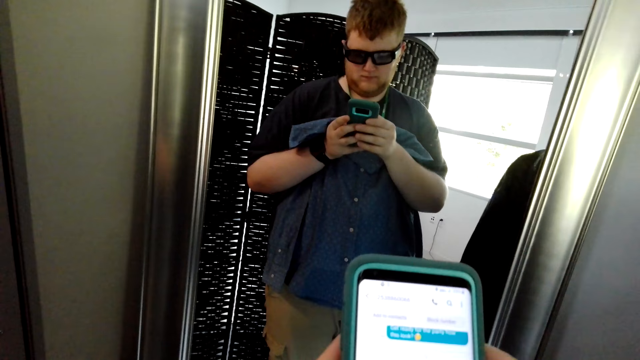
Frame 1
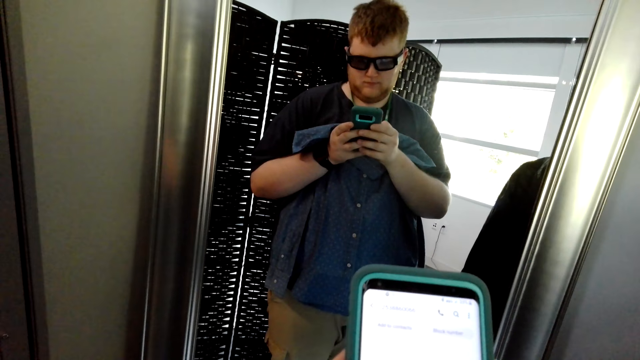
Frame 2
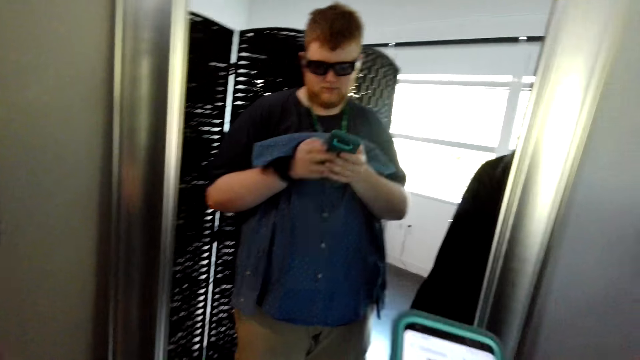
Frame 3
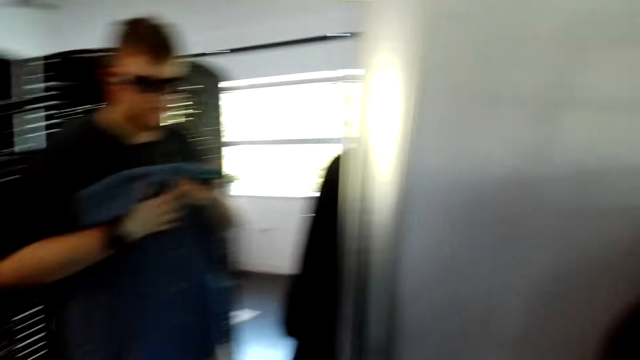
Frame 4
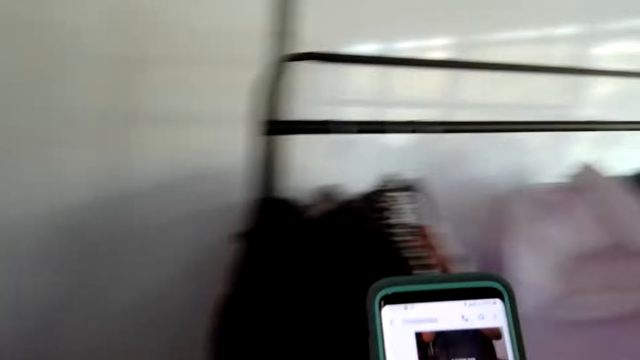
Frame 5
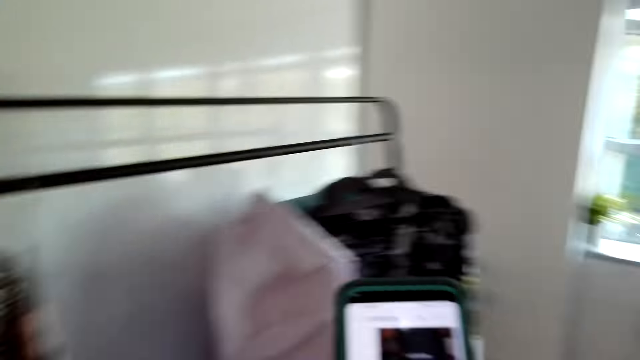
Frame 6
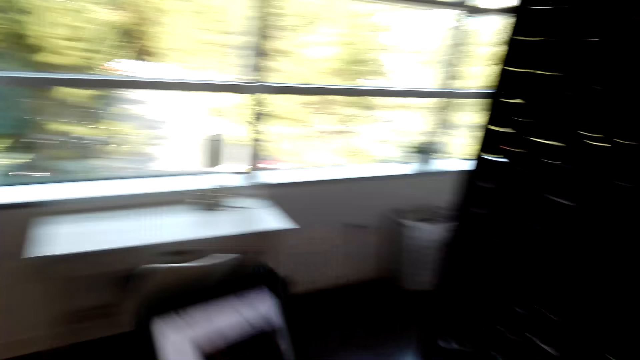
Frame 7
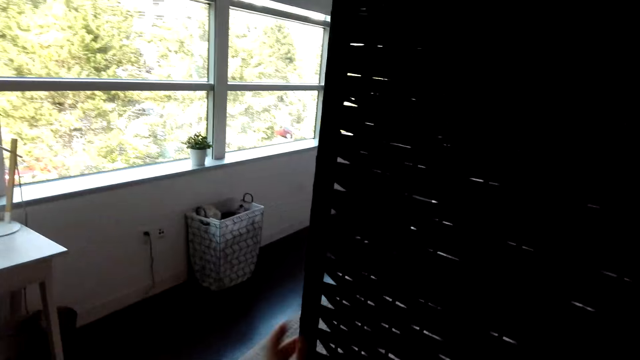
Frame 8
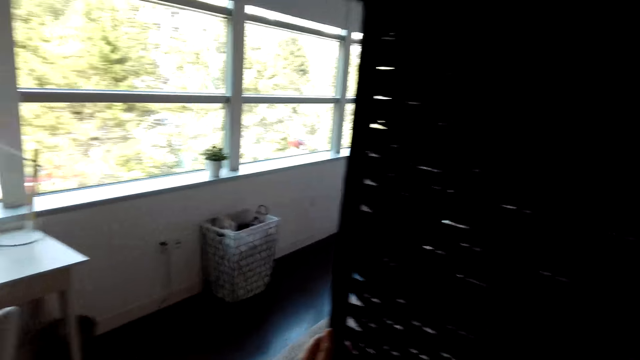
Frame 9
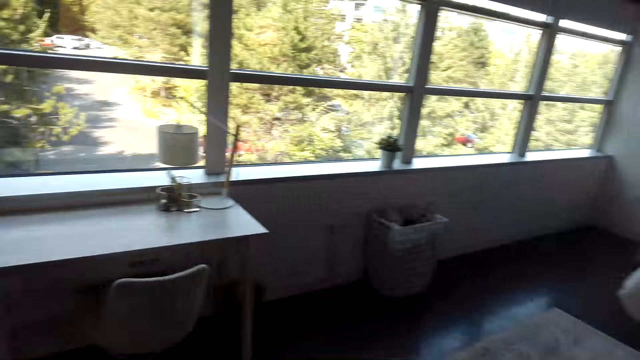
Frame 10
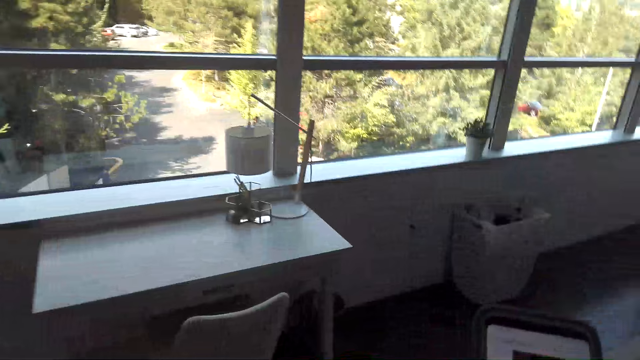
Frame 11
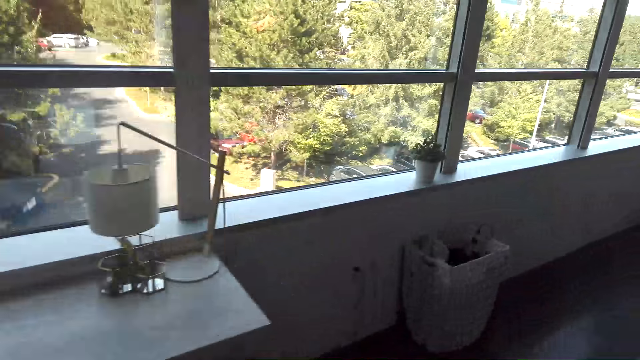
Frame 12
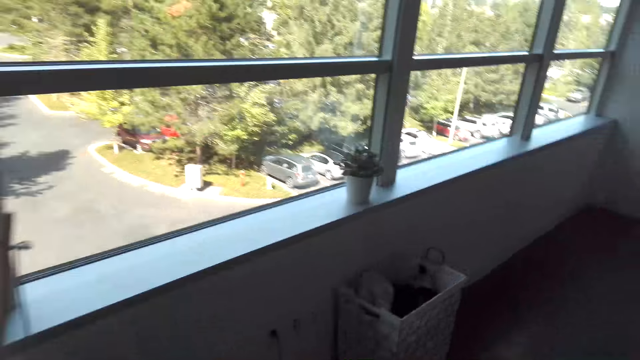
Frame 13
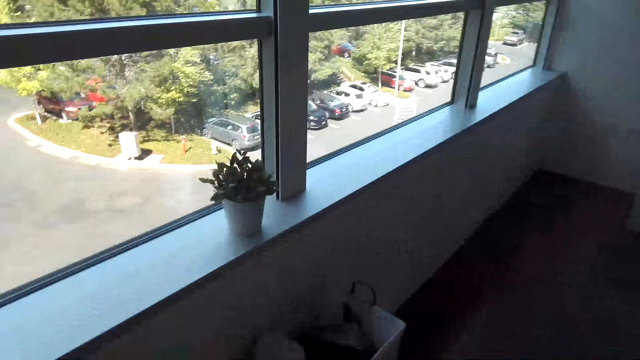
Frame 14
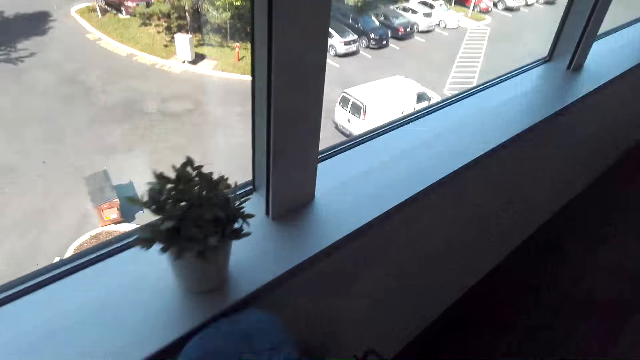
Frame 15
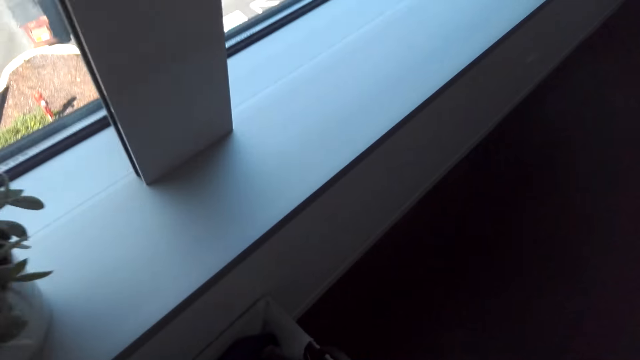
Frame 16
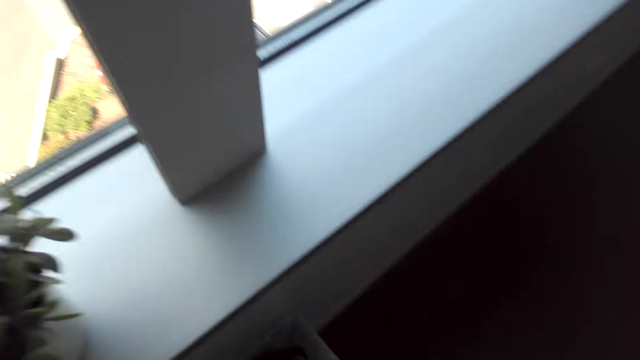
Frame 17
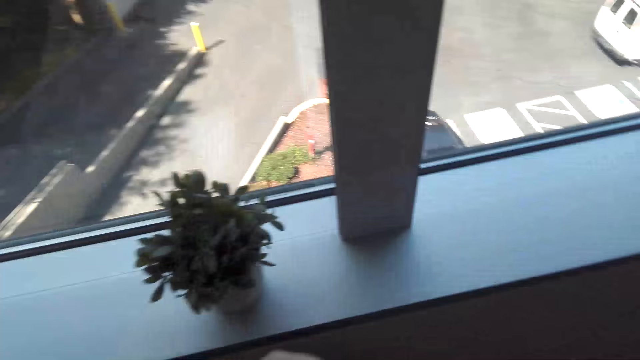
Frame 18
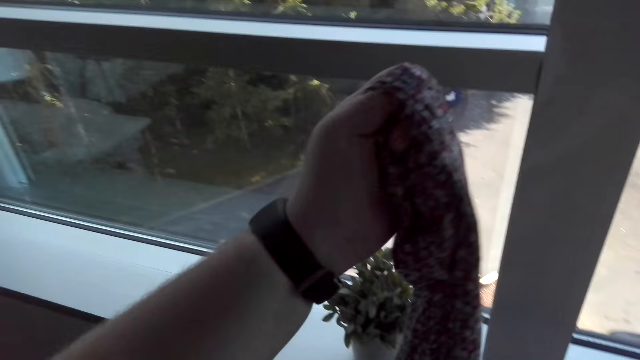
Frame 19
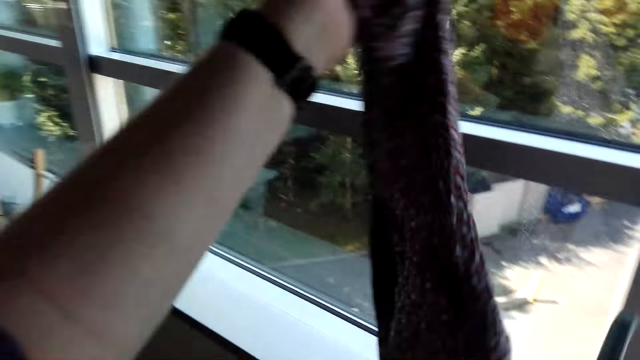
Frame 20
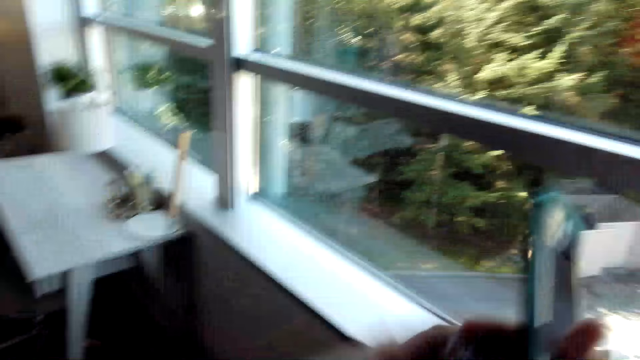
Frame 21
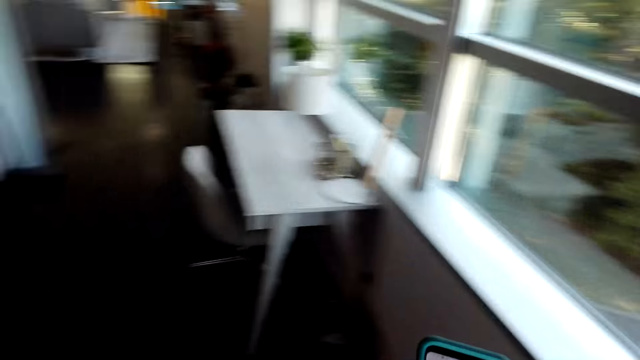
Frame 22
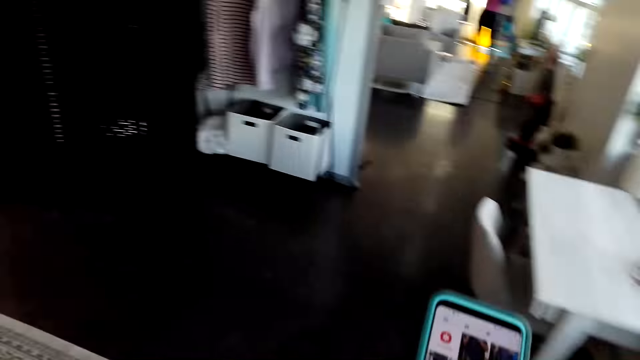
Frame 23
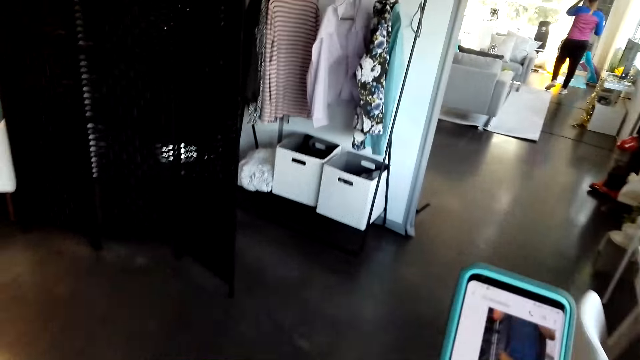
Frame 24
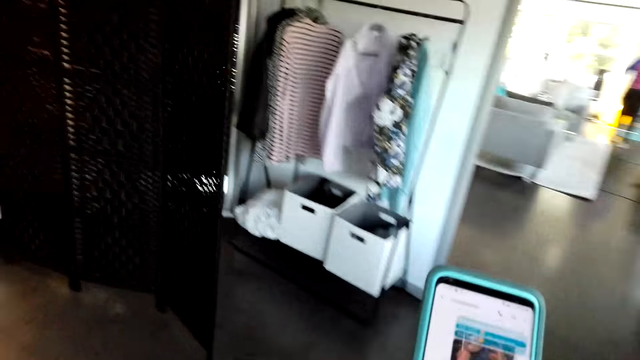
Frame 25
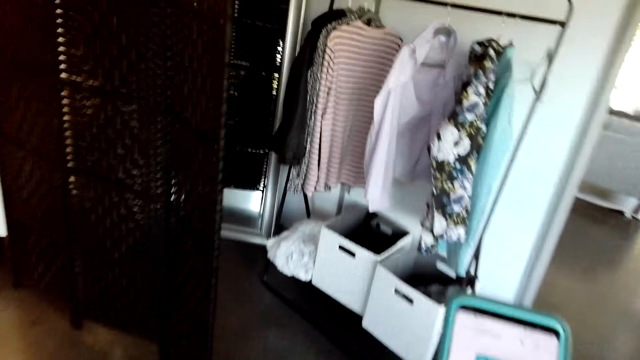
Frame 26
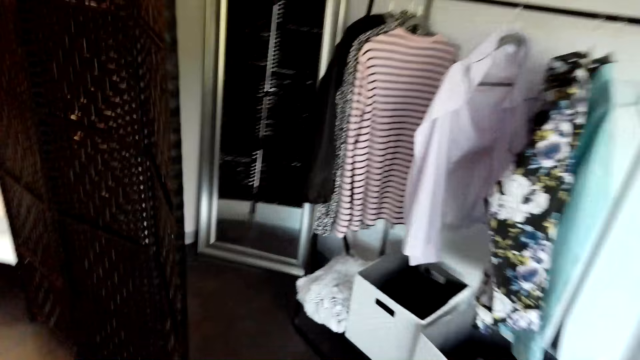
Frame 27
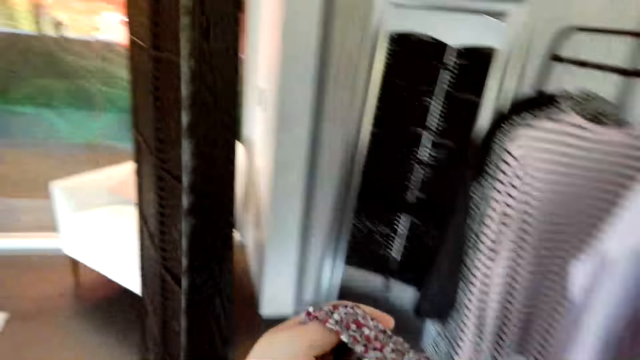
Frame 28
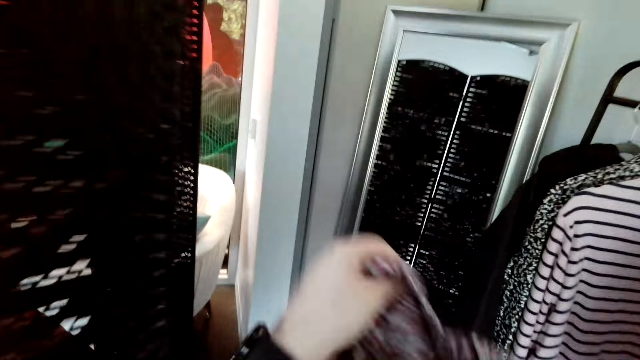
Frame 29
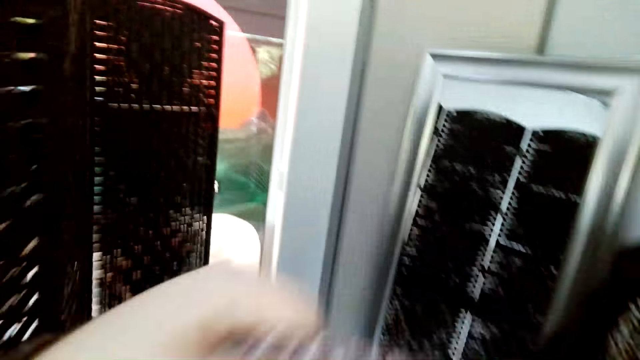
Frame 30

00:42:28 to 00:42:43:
The camera wearer looks around the house. He walks around the house. He picks up the shirt. He looks around the house. He operates the phone in his hands. He walks around the house.

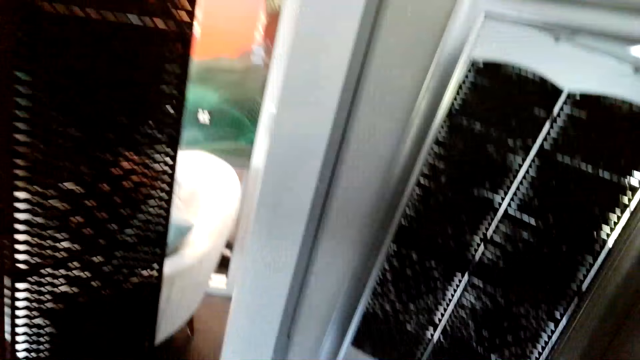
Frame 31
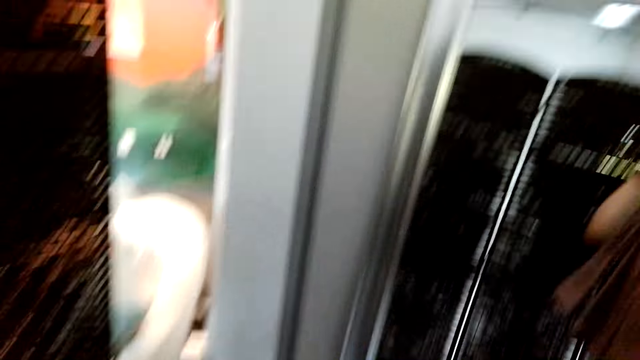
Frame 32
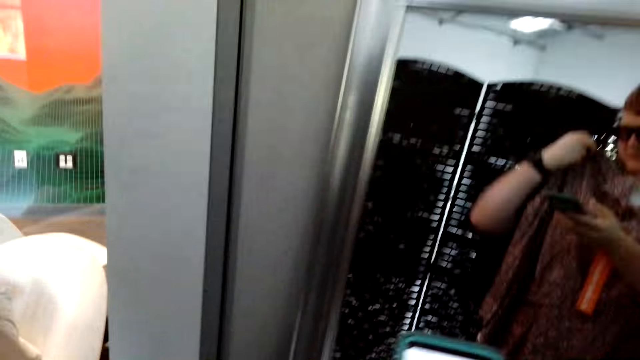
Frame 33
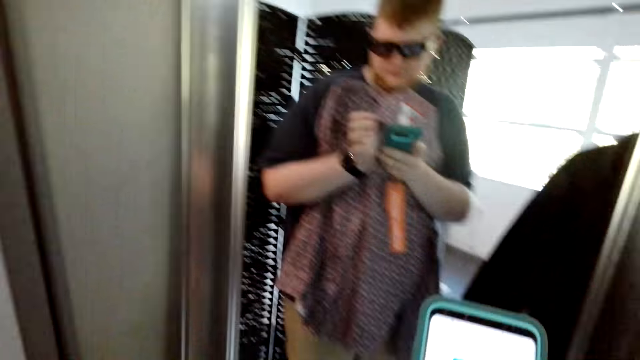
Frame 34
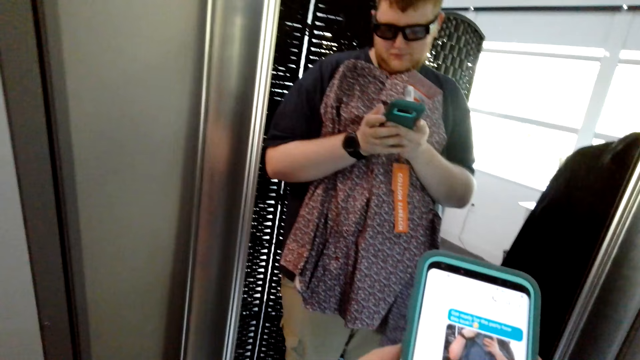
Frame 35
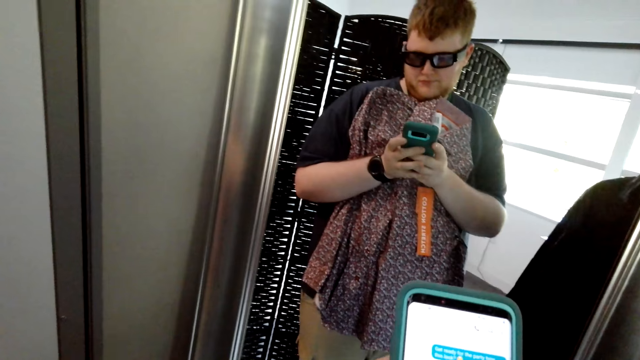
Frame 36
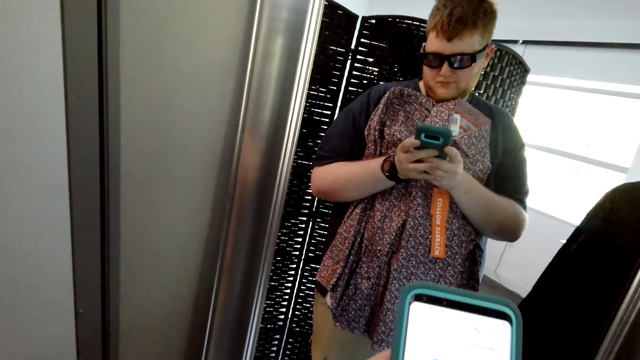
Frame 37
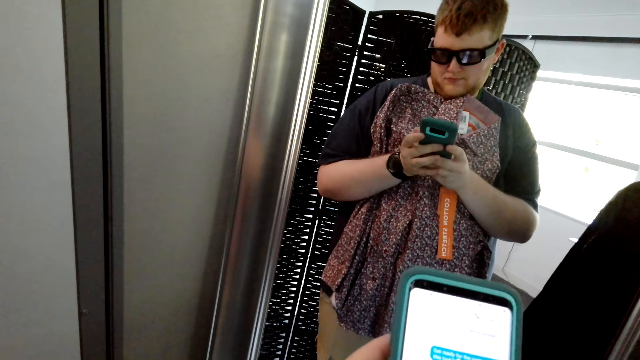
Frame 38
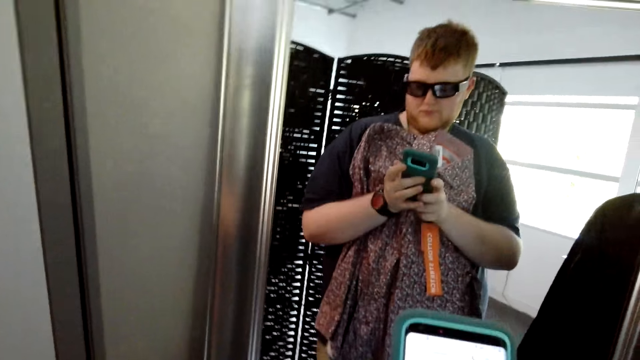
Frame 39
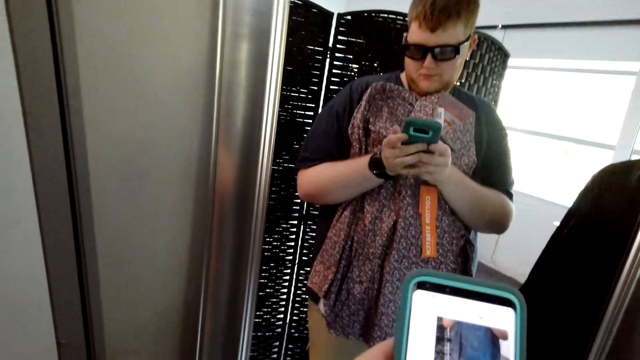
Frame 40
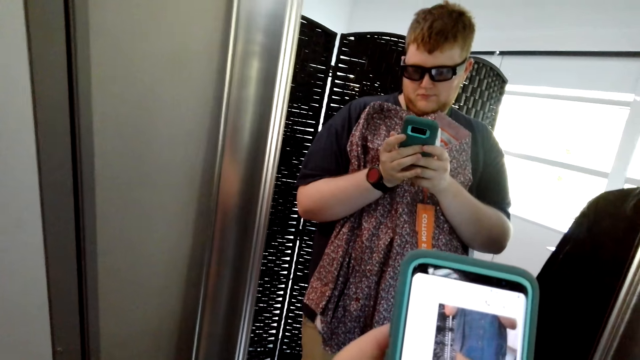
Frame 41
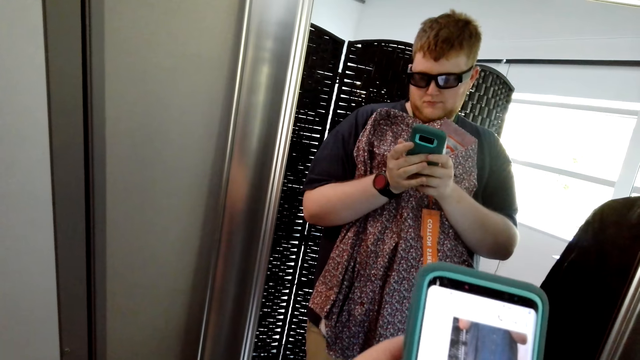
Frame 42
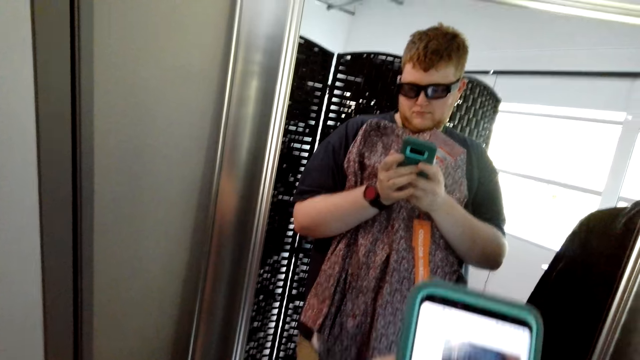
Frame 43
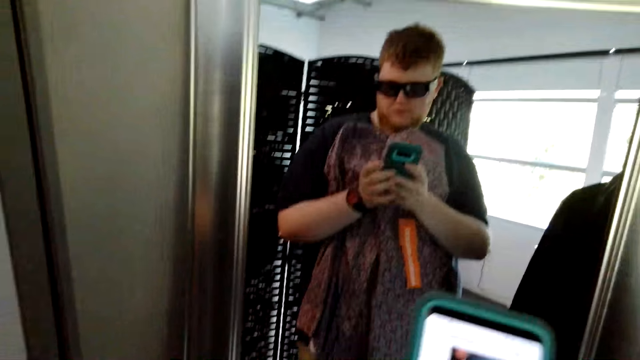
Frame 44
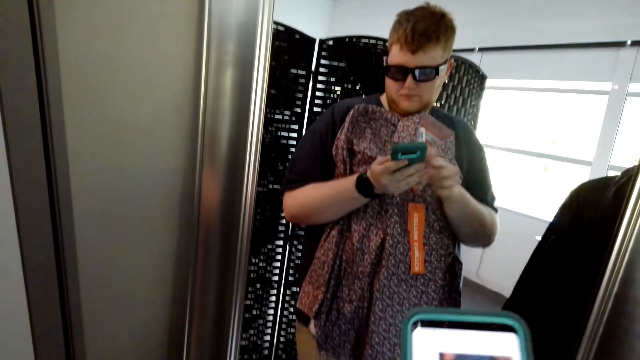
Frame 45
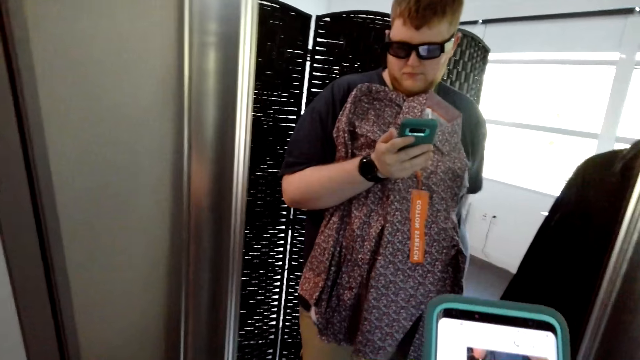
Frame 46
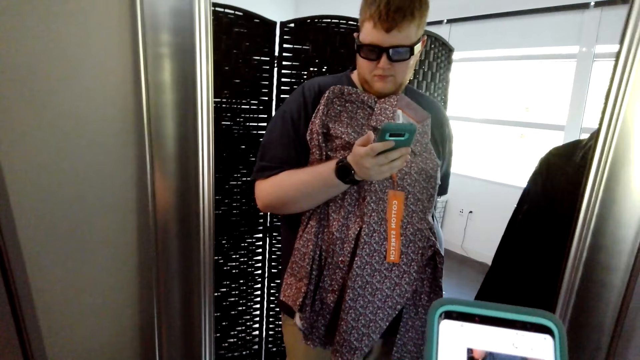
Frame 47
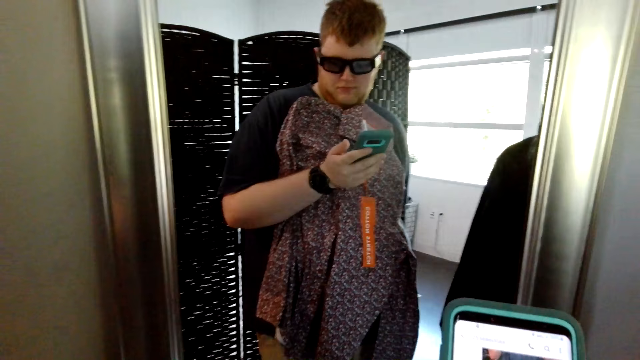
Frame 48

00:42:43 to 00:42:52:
The camera wearer holds the shirt on his chest. He tries the shirt on at the mirror. He operates the phone in his hands.
